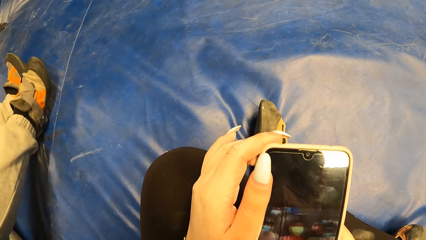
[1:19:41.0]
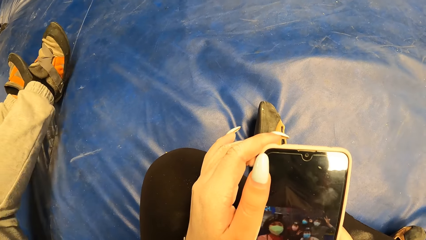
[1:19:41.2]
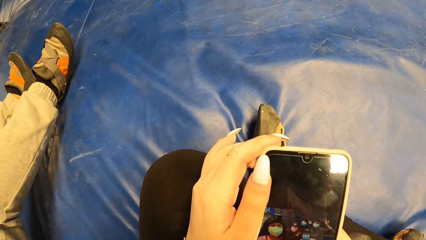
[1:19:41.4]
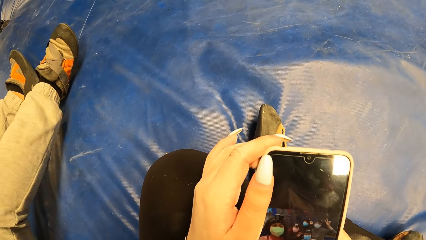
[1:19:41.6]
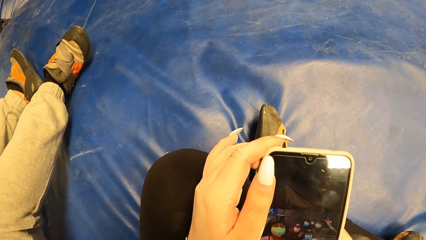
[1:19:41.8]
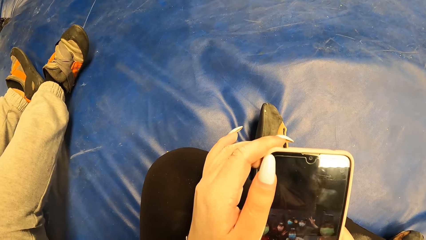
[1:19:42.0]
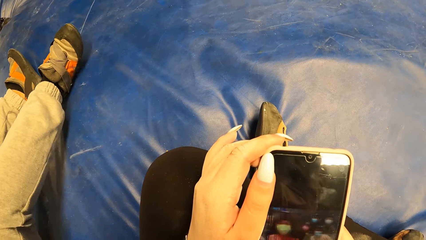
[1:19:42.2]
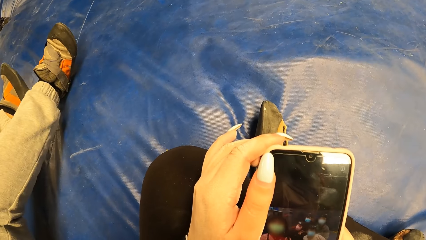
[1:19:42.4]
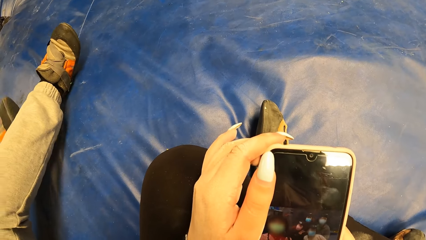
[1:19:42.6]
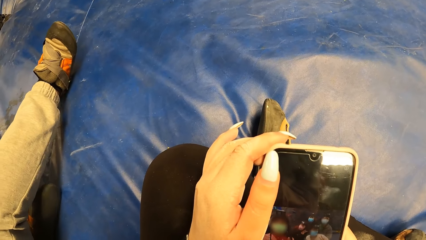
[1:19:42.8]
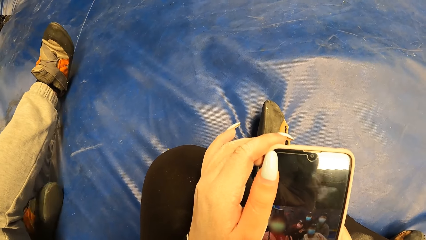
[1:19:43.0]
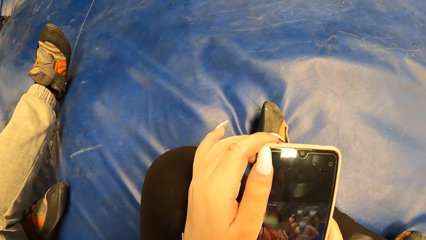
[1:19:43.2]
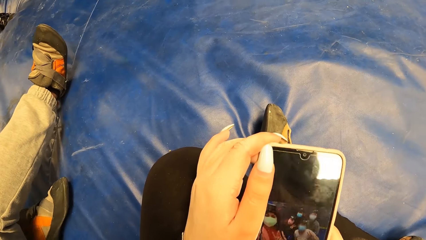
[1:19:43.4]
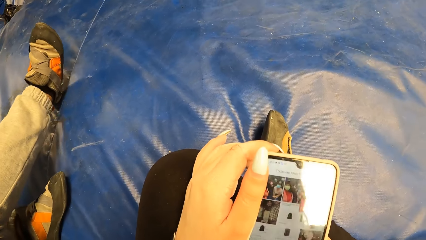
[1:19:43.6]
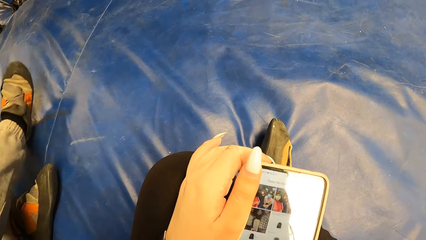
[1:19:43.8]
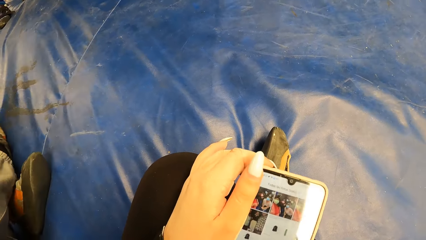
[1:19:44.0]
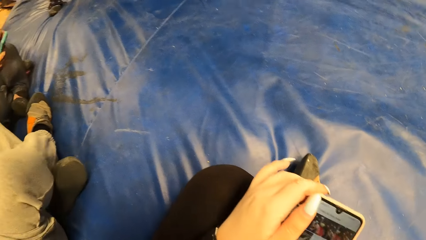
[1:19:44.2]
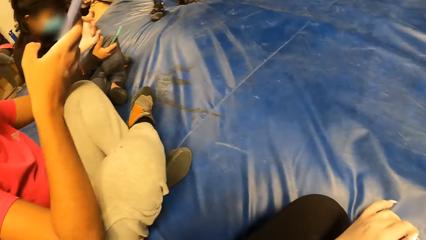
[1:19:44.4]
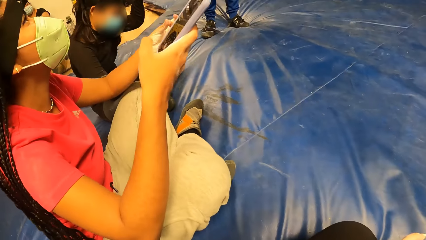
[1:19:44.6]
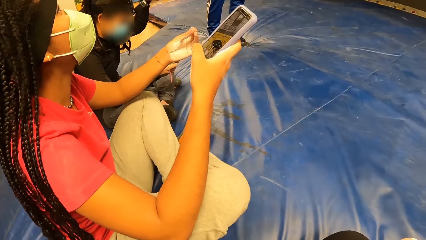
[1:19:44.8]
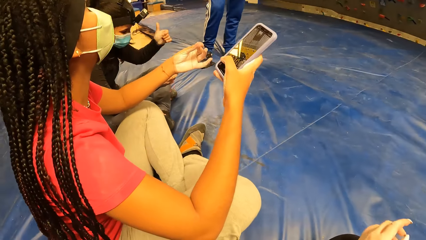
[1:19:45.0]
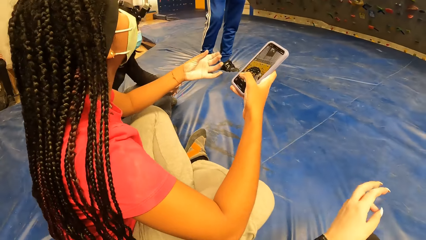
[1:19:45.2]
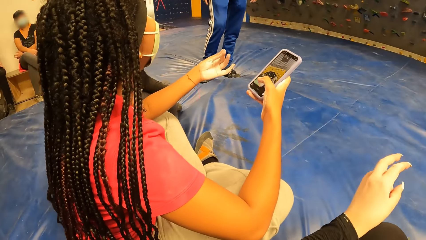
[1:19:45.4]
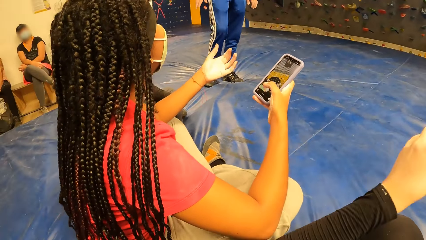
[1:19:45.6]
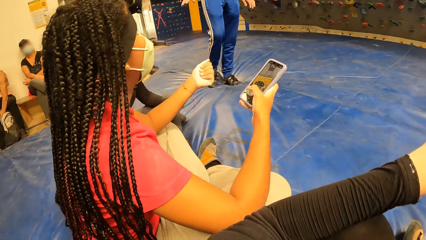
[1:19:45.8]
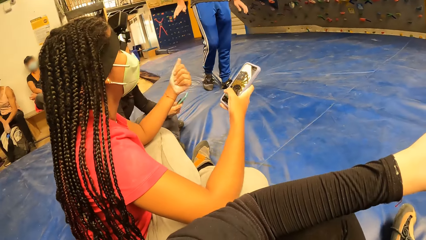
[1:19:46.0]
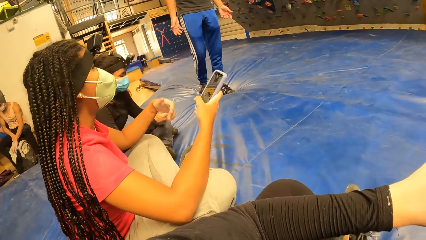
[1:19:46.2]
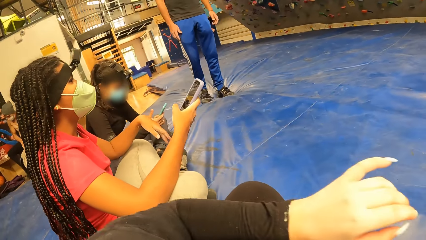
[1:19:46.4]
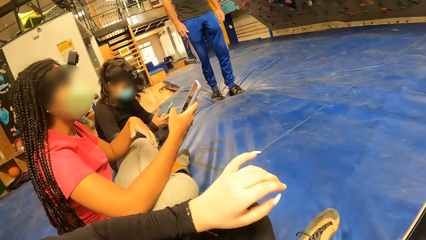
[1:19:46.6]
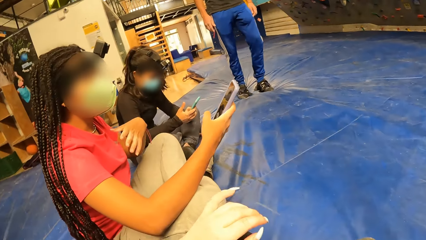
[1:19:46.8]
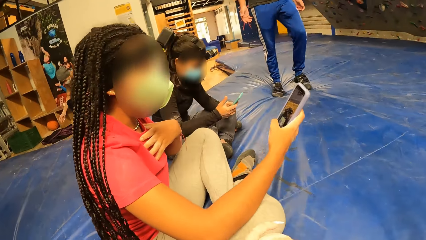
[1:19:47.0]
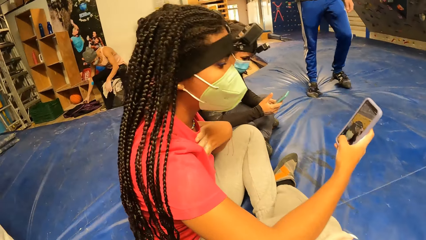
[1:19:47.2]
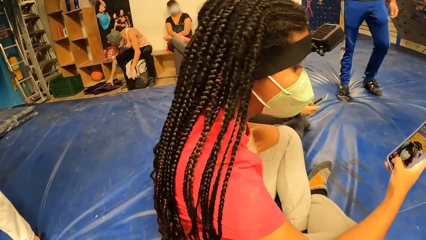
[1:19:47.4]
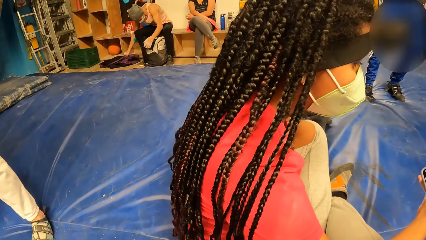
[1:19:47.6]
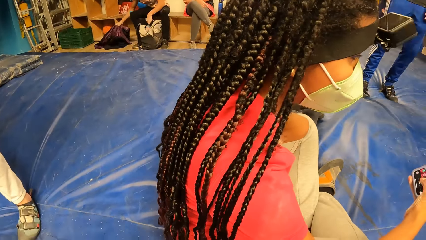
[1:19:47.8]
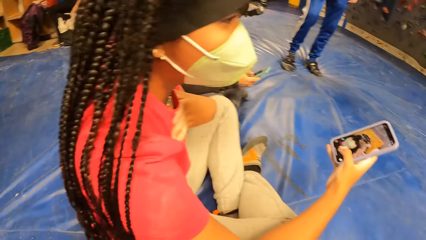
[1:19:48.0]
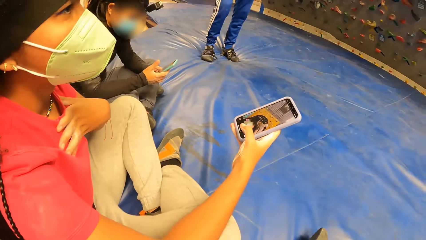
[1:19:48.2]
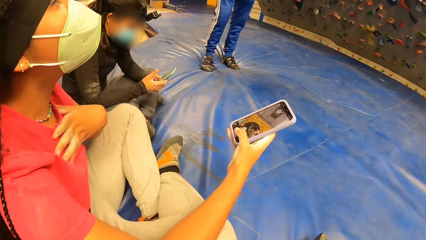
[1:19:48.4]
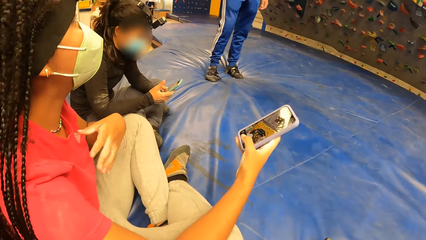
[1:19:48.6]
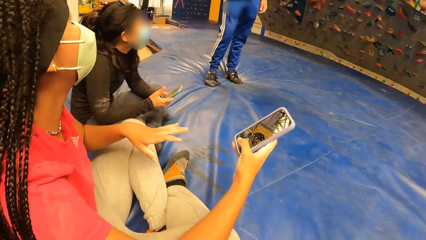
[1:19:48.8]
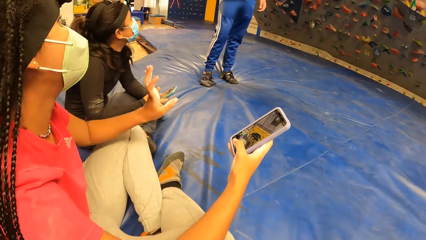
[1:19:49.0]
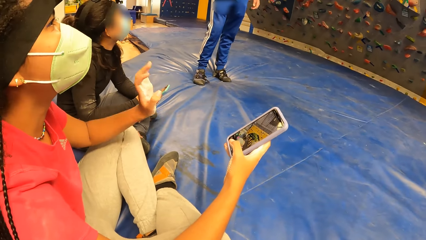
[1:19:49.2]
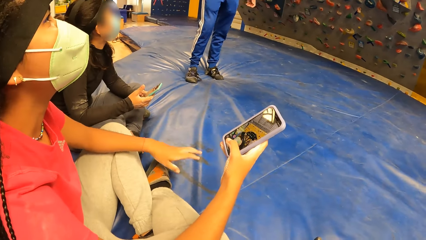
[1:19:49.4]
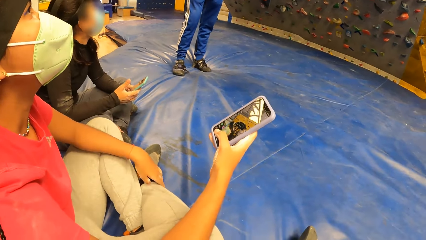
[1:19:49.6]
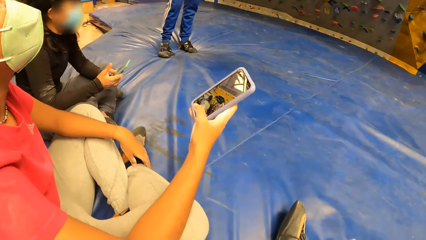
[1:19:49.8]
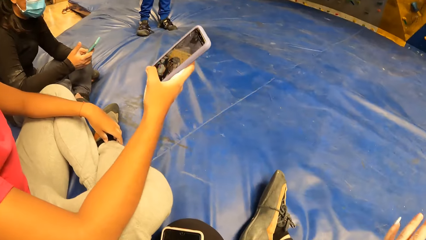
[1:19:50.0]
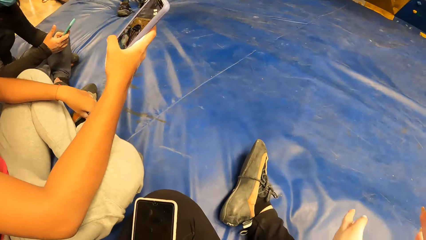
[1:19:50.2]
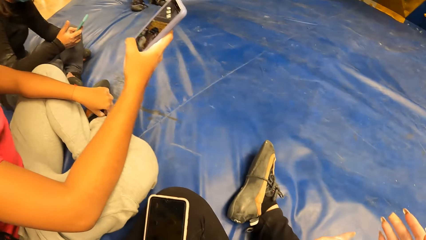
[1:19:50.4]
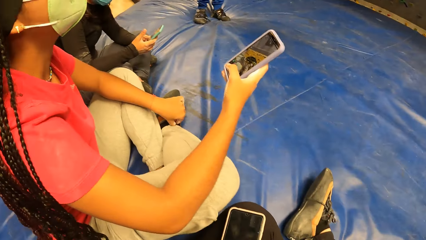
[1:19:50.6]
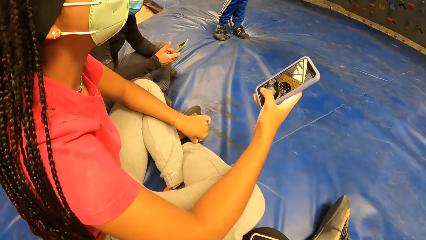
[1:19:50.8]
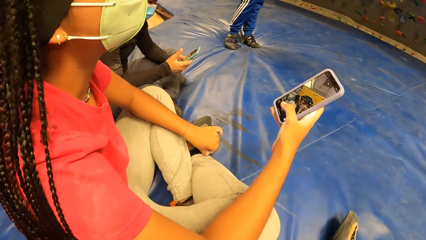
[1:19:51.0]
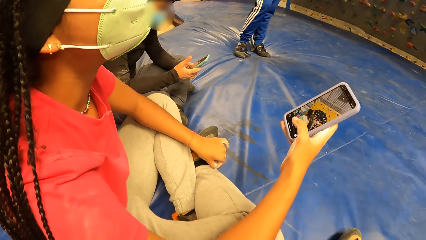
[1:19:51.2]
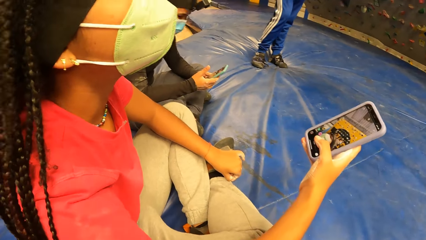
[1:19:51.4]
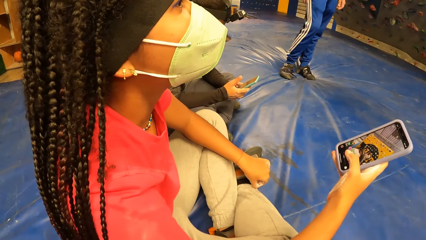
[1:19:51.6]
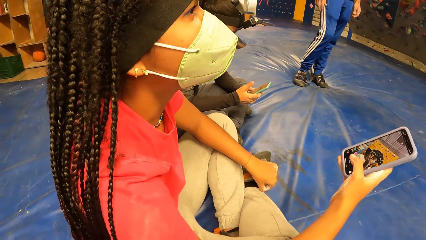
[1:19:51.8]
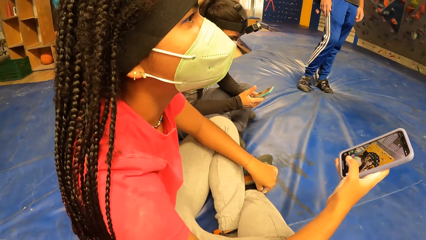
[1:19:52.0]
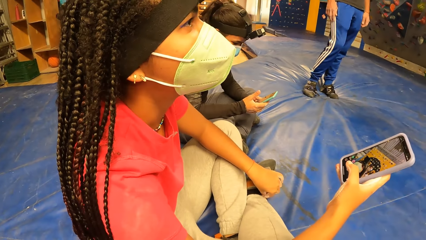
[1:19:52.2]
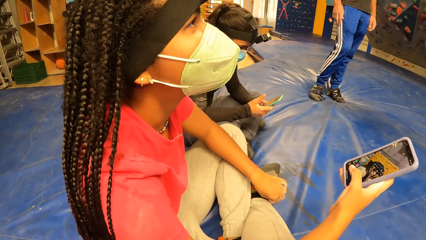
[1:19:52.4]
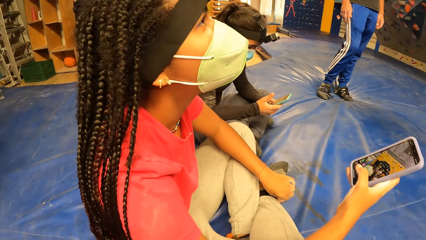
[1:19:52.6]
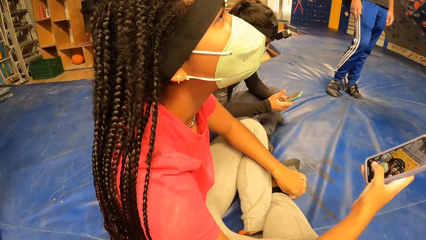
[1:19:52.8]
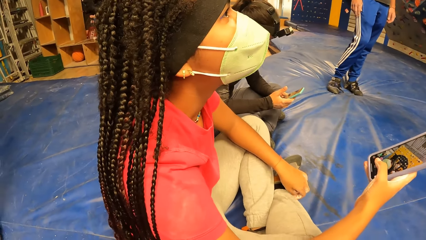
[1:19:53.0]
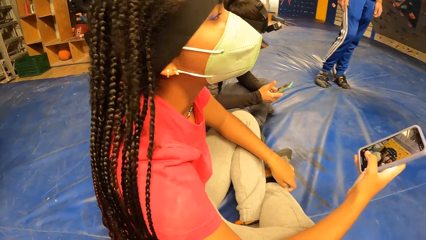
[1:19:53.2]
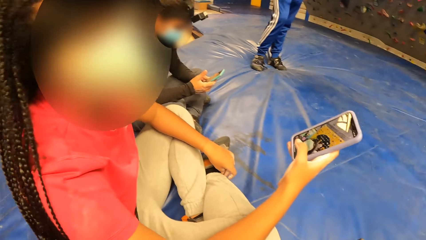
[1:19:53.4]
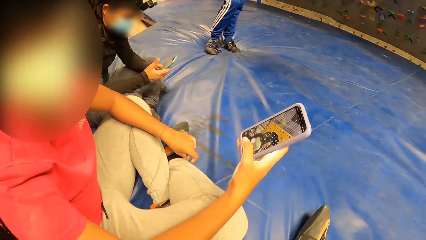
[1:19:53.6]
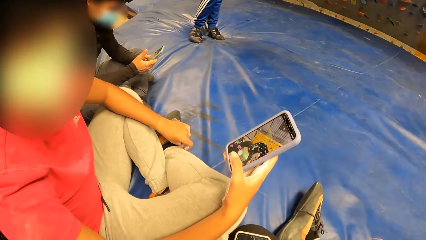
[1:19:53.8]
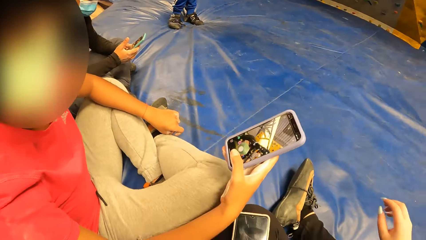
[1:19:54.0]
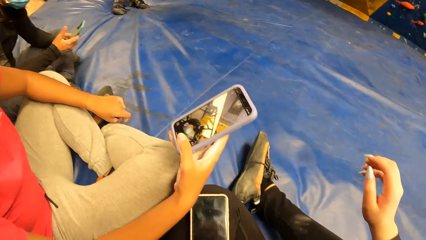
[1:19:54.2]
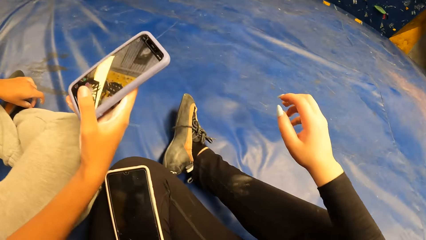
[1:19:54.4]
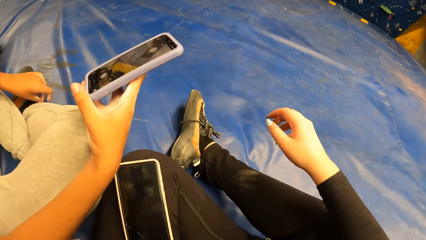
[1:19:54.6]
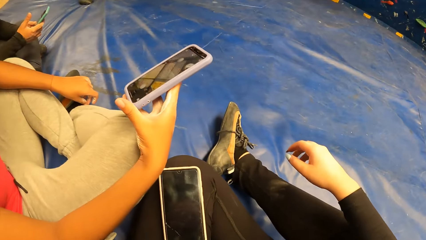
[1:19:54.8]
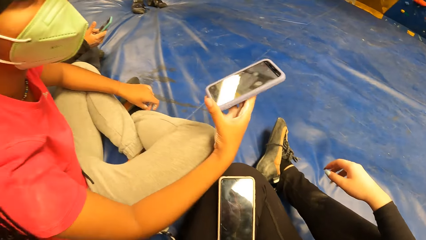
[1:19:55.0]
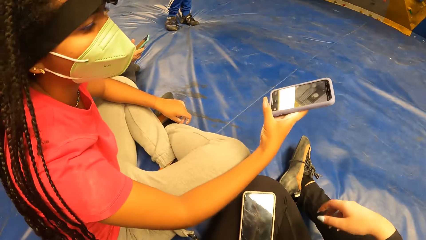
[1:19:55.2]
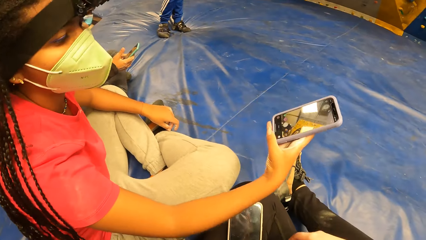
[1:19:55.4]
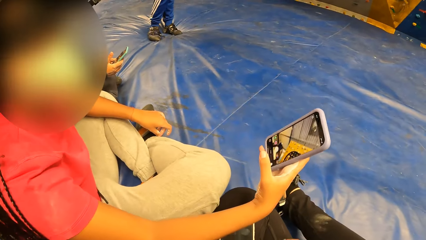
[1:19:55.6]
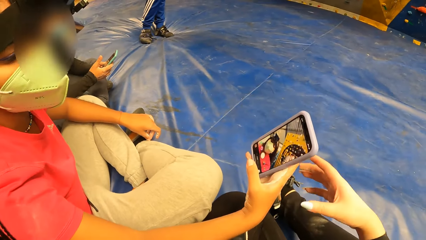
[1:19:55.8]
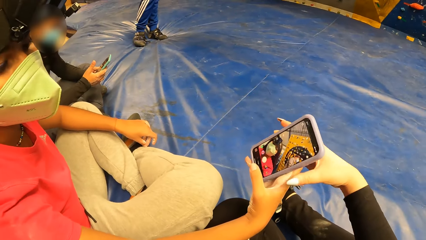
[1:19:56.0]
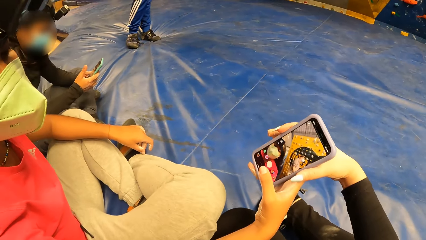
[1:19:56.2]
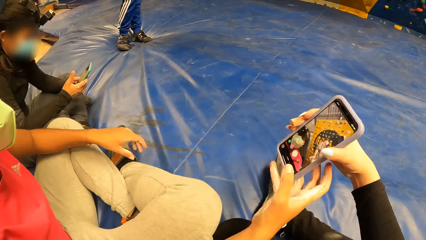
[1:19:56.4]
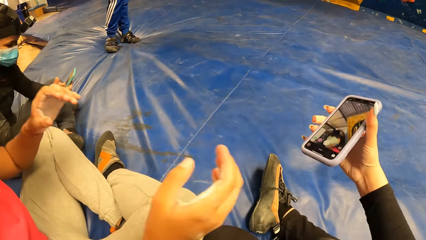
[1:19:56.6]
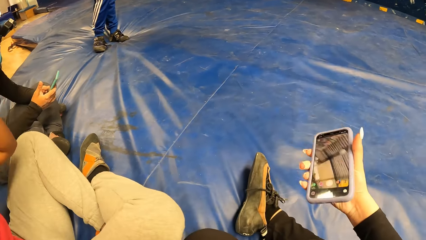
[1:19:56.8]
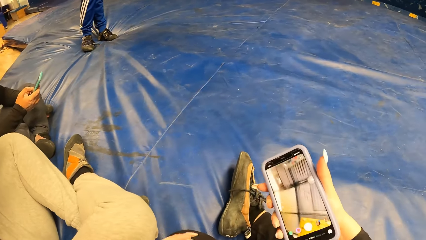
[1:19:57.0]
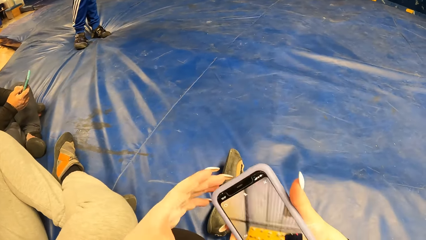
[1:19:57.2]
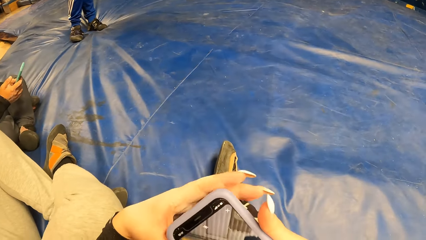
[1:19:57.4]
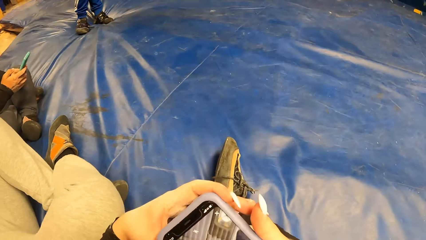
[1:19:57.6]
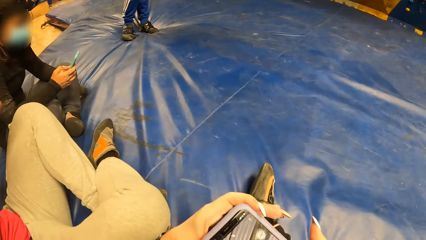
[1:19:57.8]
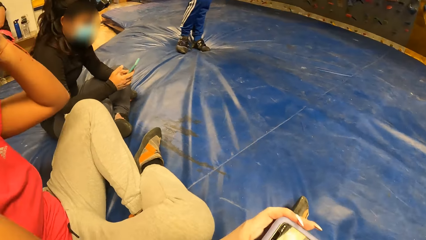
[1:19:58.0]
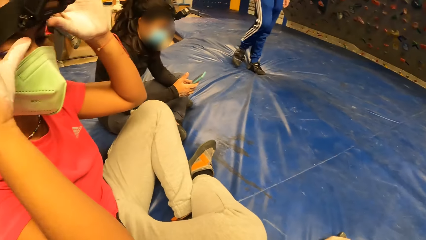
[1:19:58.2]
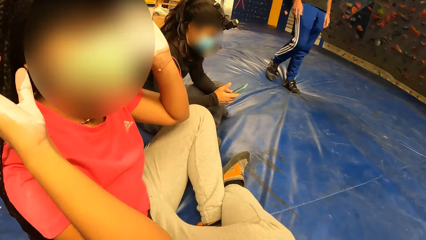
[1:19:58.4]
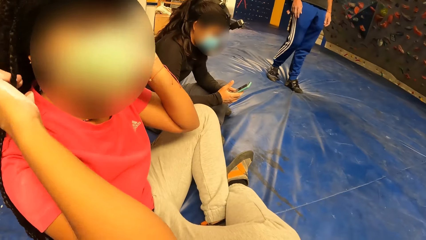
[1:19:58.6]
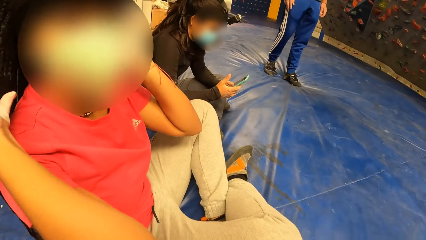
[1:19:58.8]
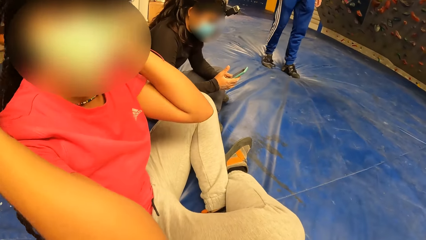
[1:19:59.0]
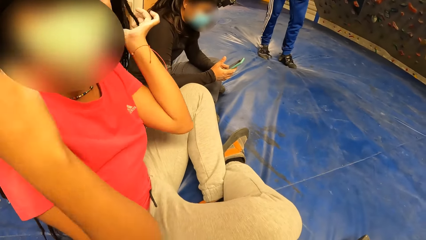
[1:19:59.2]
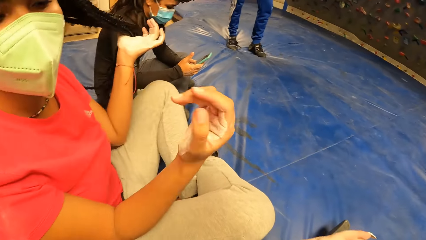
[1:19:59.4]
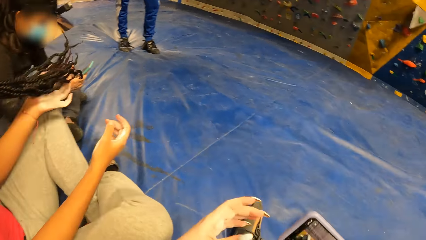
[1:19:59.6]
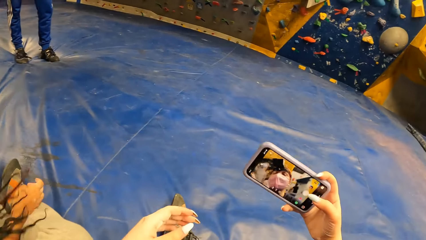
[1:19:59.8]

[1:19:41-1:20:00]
The camera wearer stares at a woman. She converses with the woman. She collects the phone from the woman with her right hand. She holds the phone with both hands. The woman adjusts her hair with both hands.
